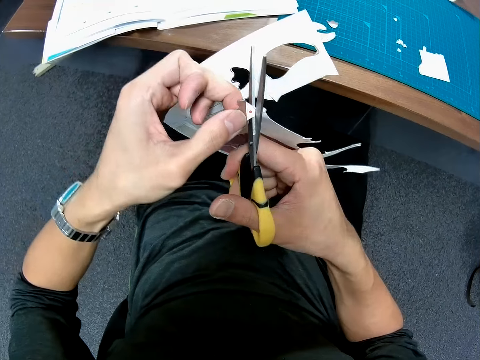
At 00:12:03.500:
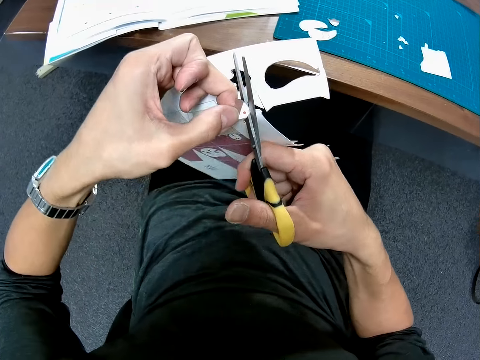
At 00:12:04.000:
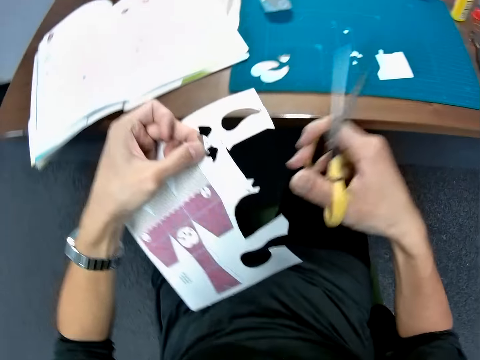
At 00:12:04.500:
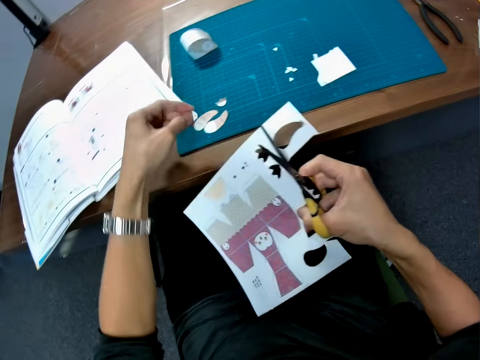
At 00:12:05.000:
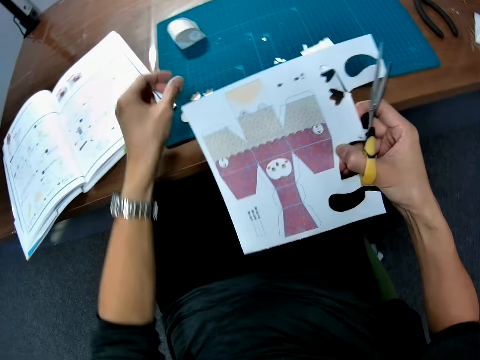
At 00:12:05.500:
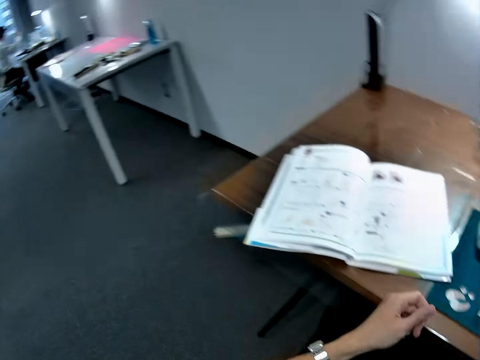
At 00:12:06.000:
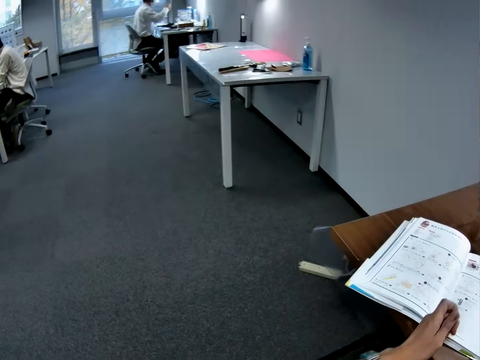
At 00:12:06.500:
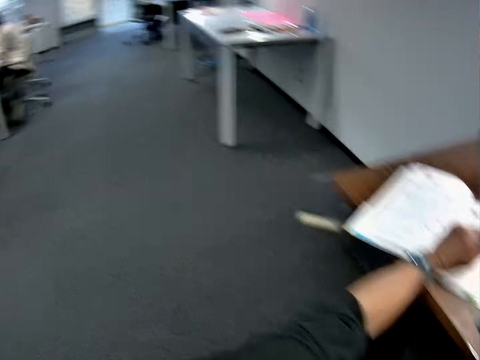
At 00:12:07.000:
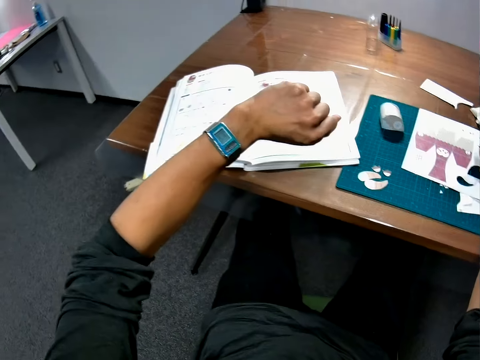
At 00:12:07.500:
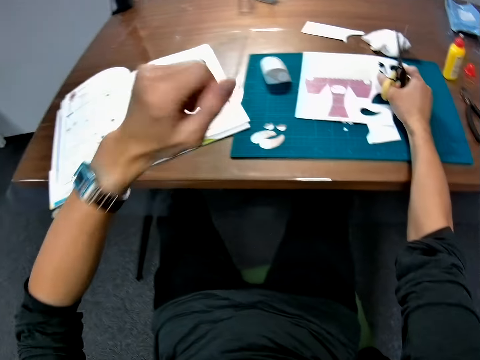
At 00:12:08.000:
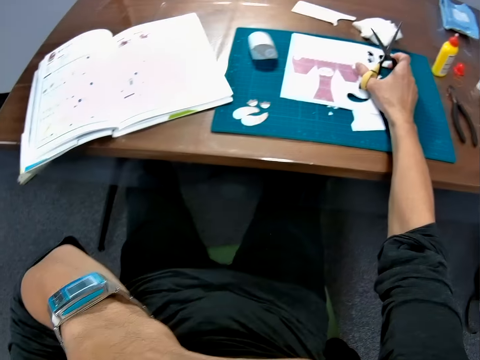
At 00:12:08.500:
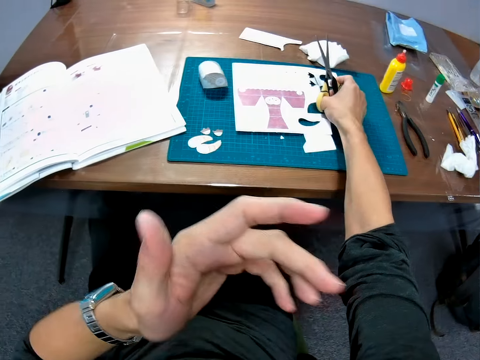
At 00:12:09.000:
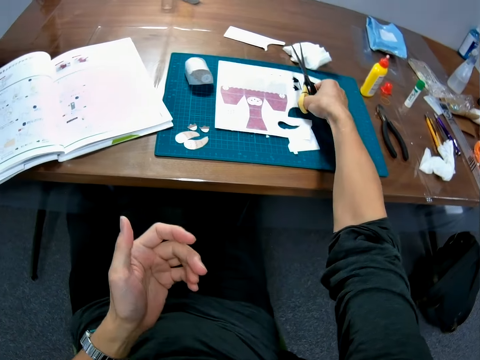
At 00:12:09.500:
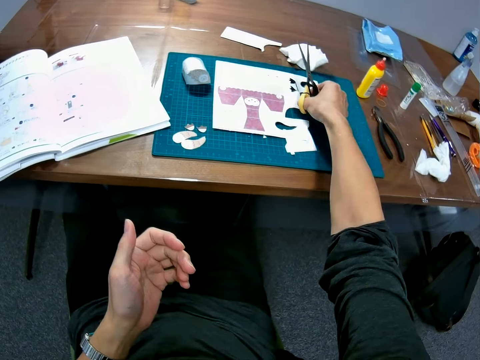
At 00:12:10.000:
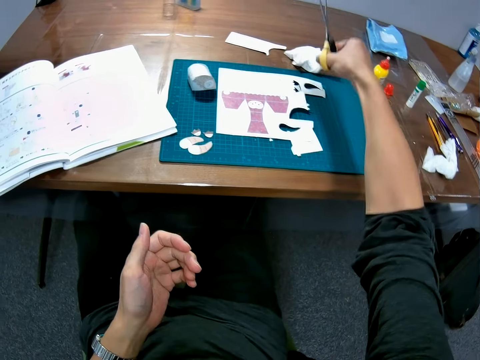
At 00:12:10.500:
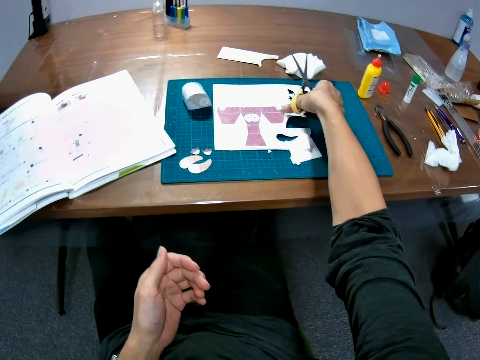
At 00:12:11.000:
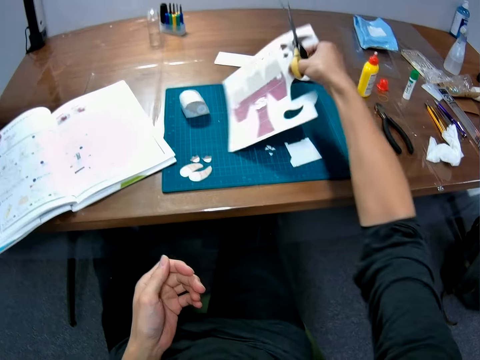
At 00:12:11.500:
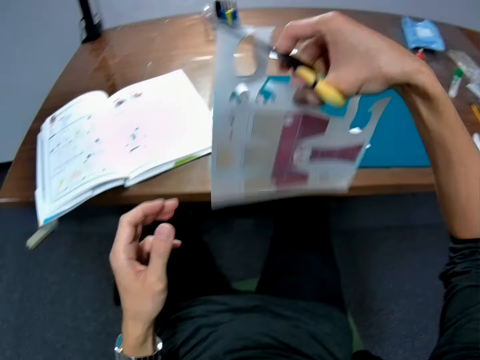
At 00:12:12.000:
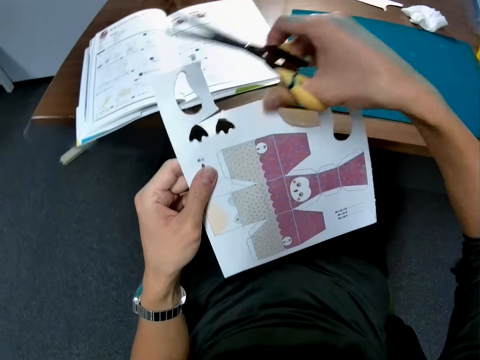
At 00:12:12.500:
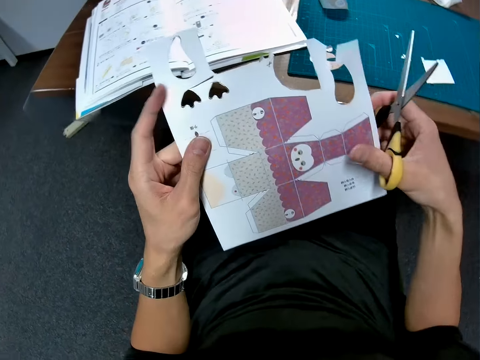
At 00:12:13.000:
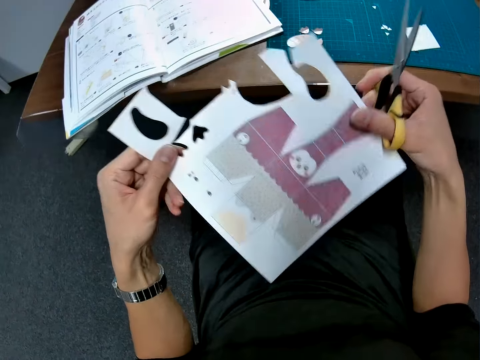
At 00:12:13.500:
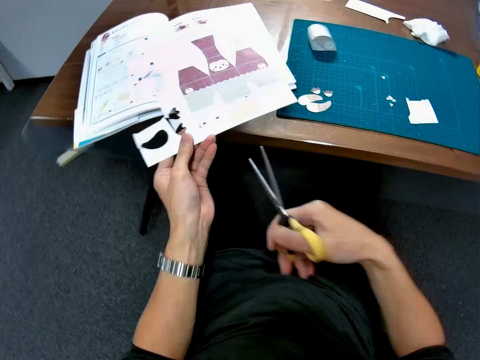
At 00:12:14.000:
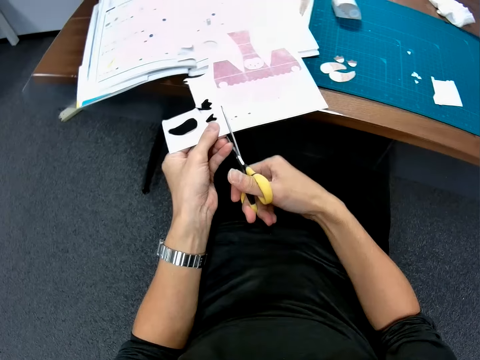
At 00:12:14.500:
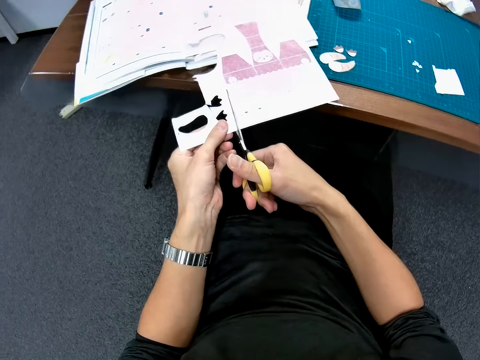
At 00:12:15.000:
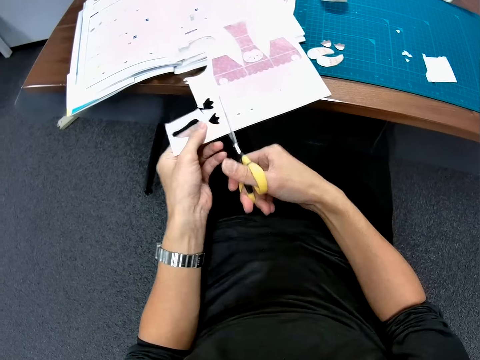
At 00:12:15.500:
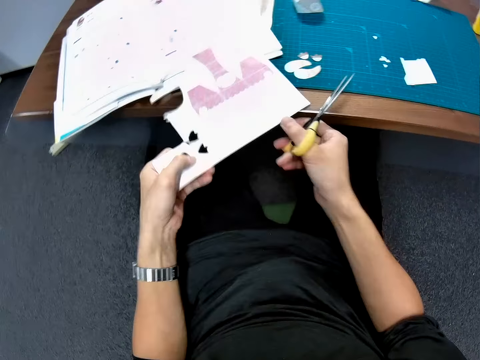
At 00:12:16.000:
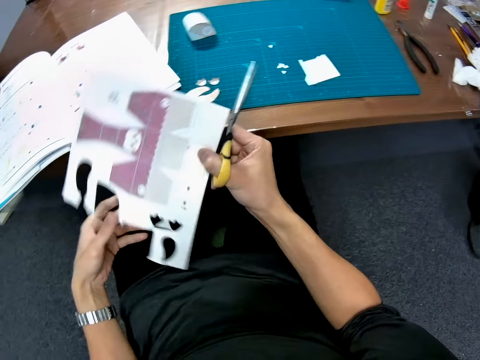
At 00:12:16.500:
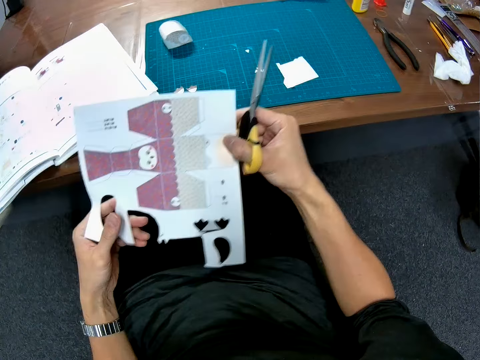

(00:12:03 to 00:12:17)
The camera wearer places the craft pieces on the cutting sheet. He glances at a man and another man. He places the cardboard sheet on the cutting sheet. He stares around. He looks at the watch. He raises his left hand to his face. He touches something. He picks up the cardboard sheet or sticker paper from the cutting sheet. He places the pair of scissors on the cardboard sheet. He stares at the sticker paper.

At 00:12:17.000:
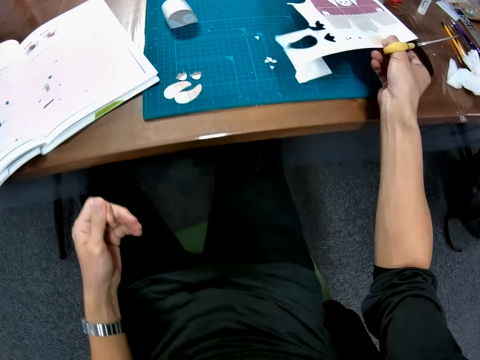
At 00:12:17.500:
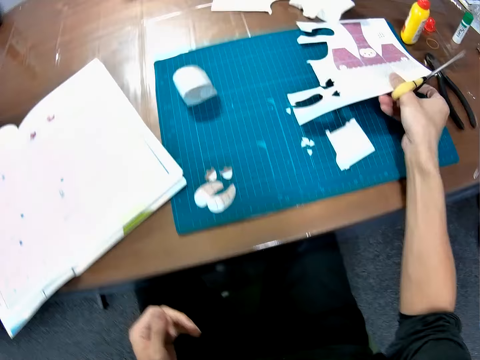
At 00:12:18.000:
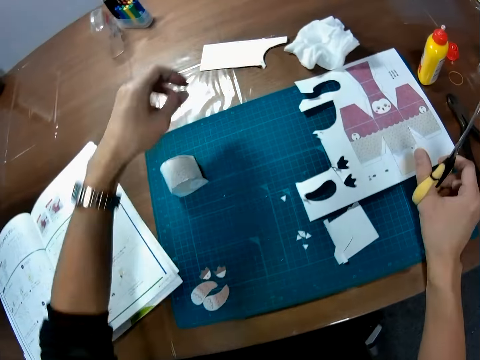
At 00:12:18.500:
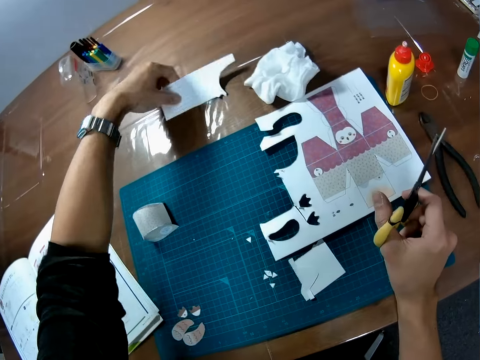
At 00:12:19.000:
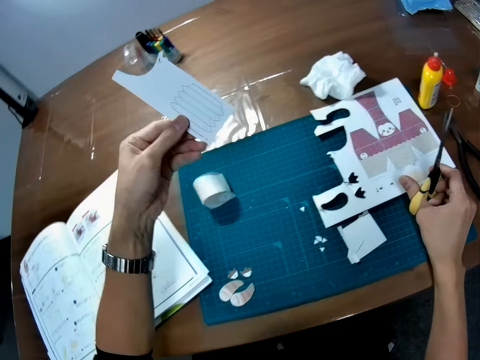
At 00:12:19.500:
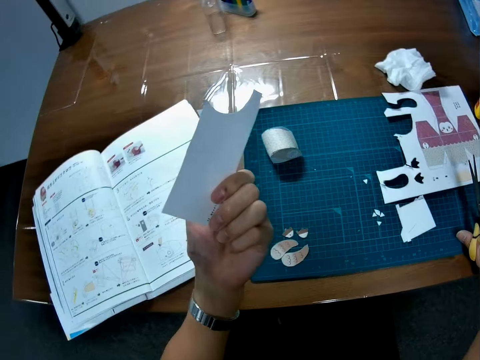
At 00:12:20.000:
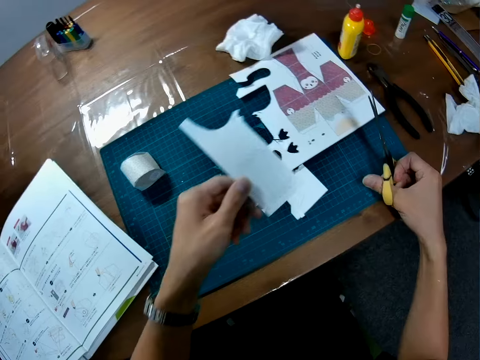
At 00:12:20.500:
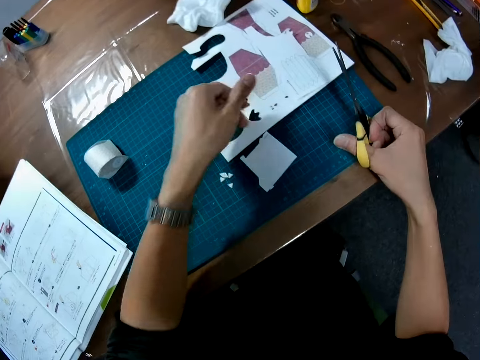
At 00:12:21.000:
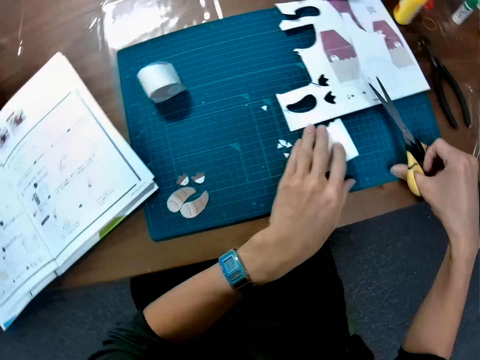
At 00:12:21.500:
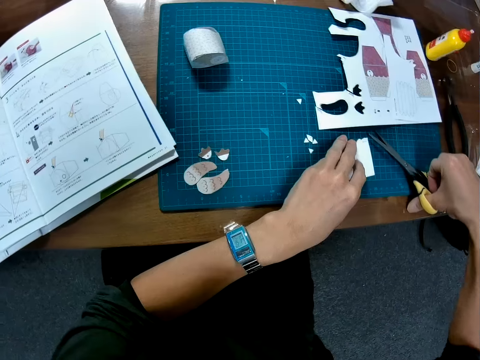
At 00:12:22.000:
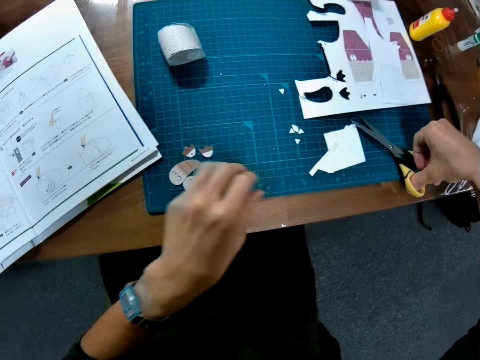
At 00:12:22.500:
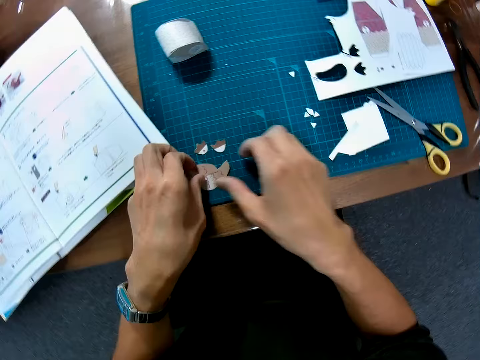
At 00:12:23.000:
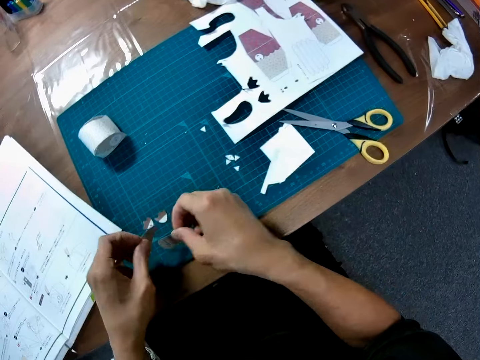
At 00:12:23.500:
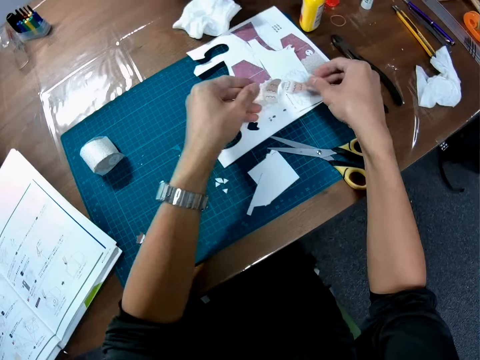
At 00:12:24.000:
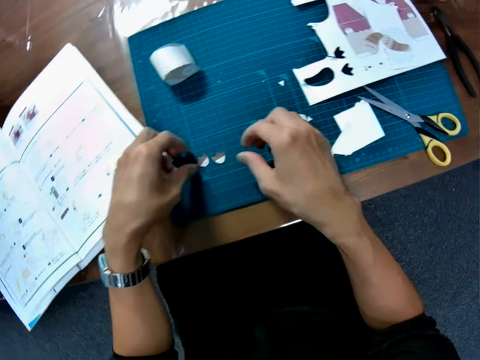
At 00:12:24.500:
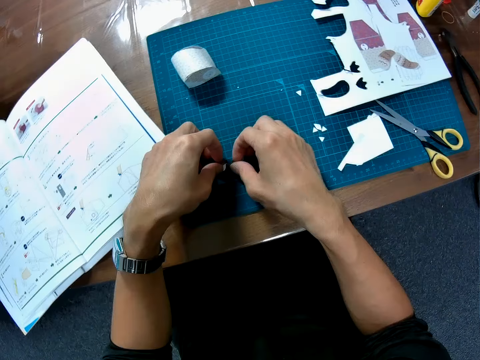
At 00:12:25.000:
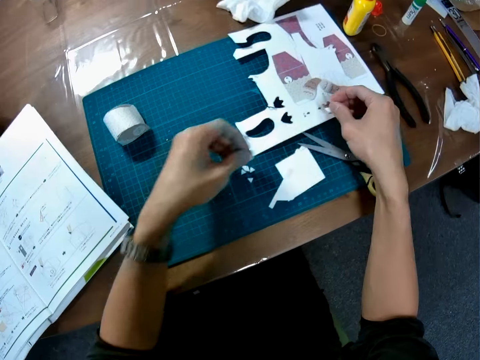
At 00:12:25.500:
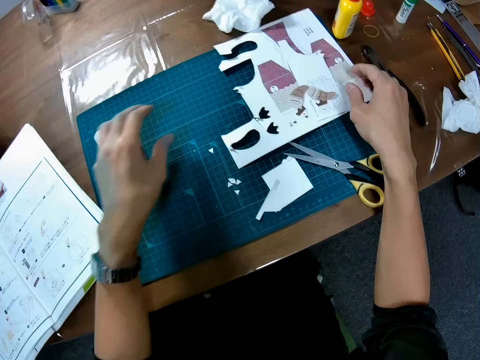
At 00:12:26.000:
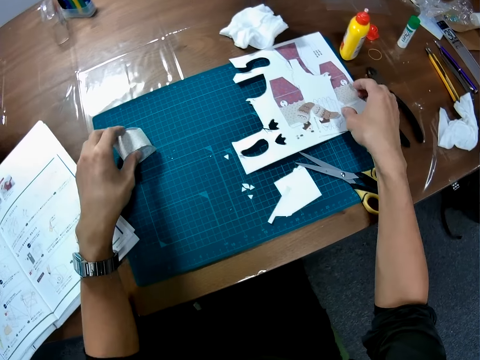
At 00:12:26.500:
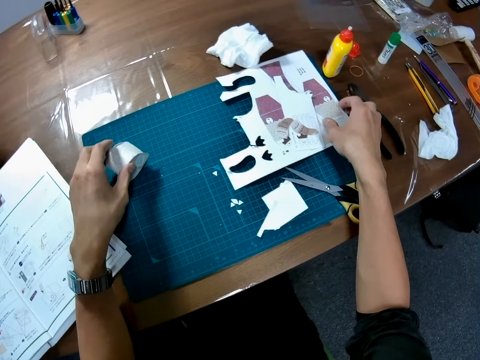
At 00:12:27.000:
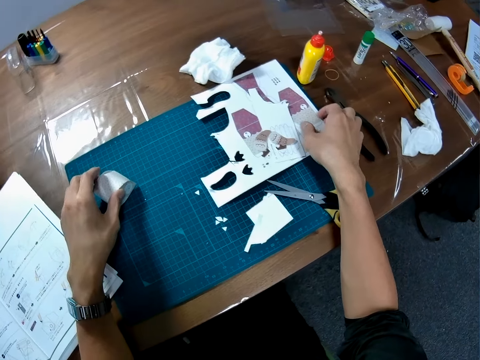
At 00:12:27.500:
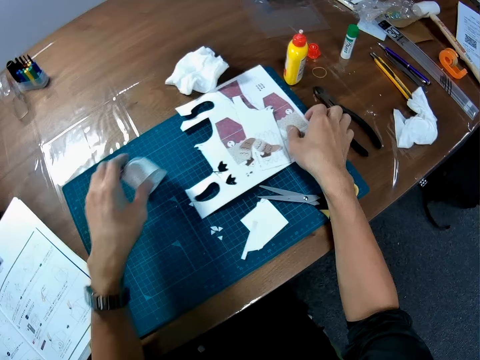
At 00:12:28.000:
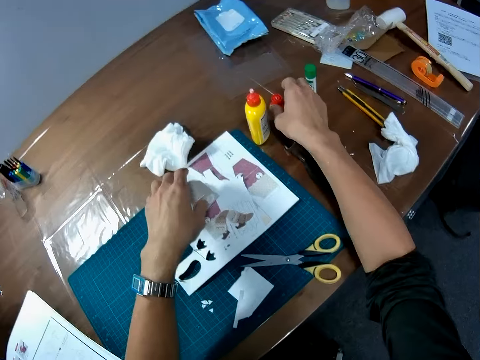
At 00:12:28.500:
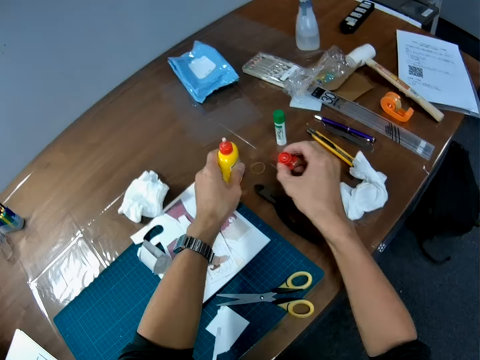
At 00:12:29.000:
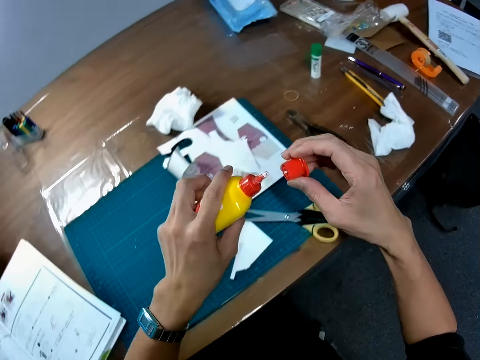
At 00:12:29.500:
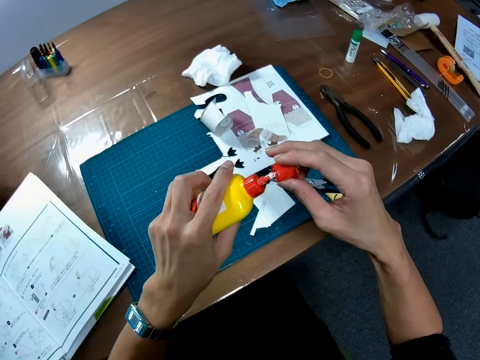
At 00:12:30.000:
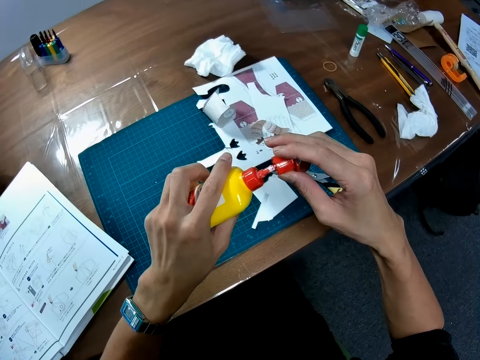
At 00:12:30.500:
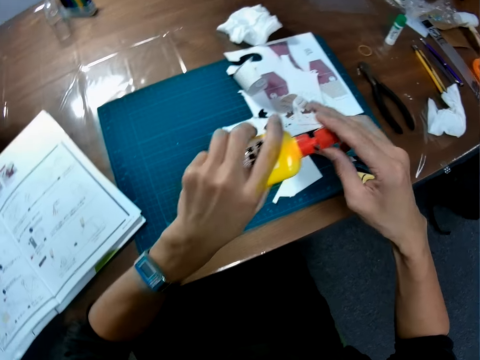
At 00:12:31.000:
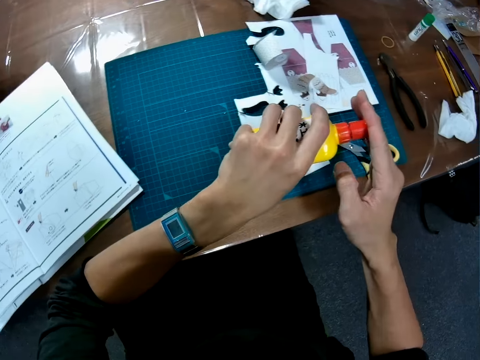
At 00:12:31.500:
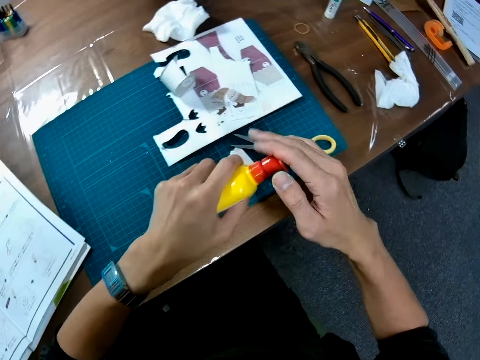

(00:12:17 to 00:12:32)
The camera wearer places the cardboard sheet on the cutting sheet. He picks up pieces of cardboard or paper from the table. He stares at the paper. He drops the pieces on the cardboard sheet. He places his left hand on a piece on the cutting sheet. He picks up the craft pieces on the cutting sheet. He places the craft pieces on the cardboard sheet. He picks up the crafted box from the cutting sheet. He places the crafted box on the cardboard sheet. He picks up a glue cap from the table. He picks up a glue from the table. He covers the glue with the glue cap.
